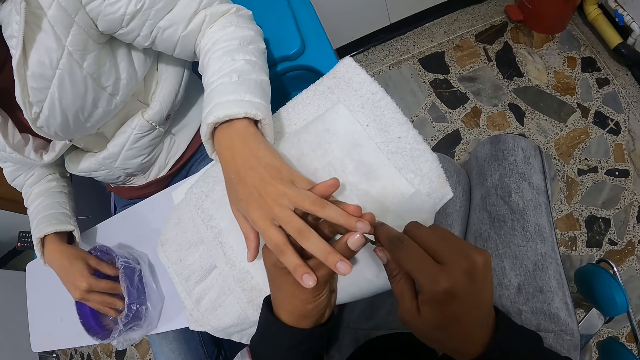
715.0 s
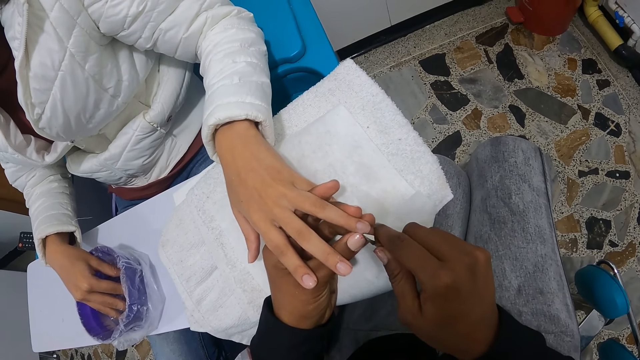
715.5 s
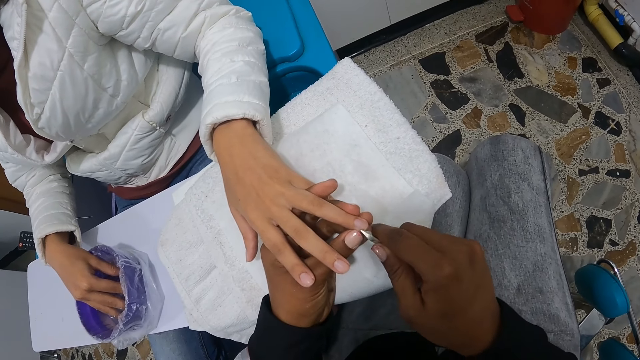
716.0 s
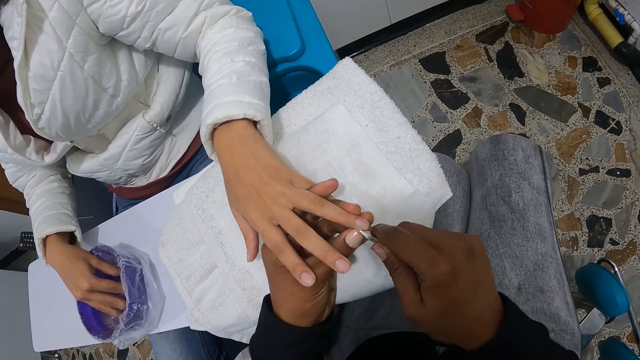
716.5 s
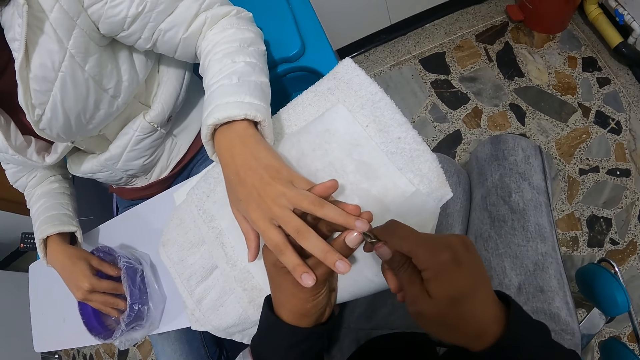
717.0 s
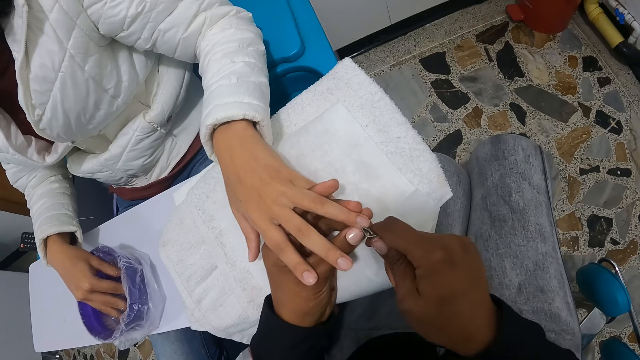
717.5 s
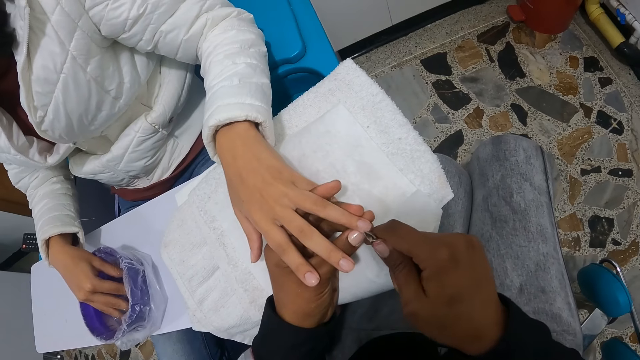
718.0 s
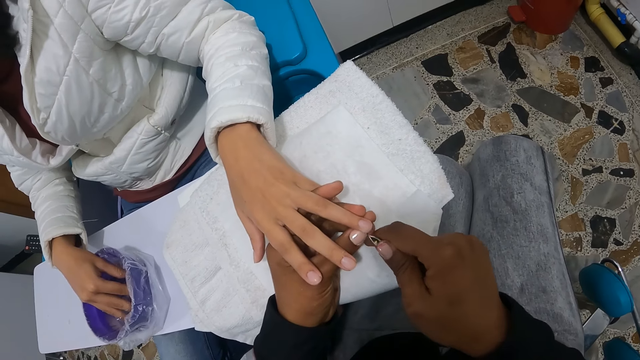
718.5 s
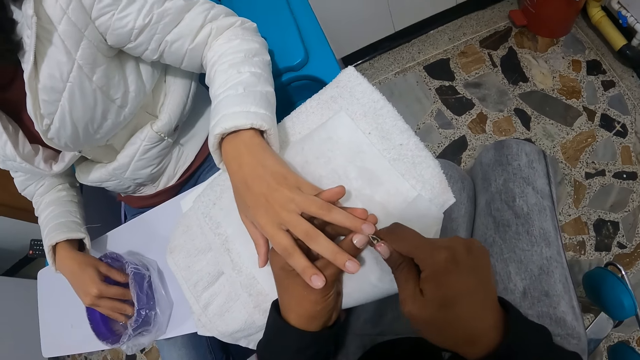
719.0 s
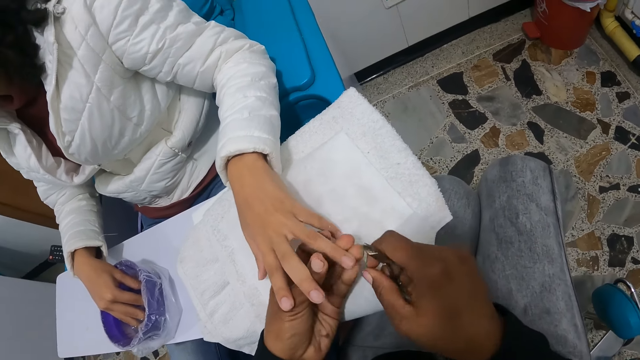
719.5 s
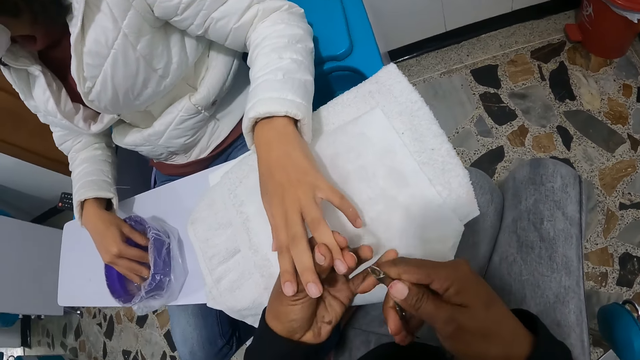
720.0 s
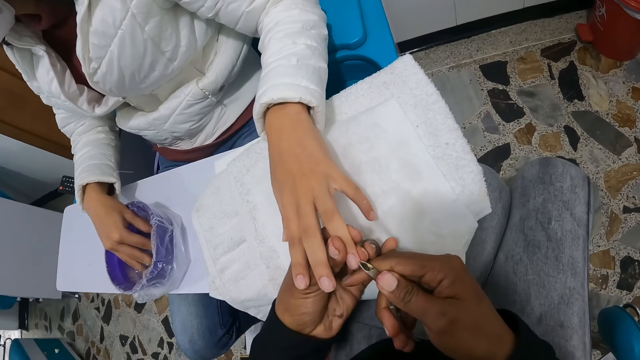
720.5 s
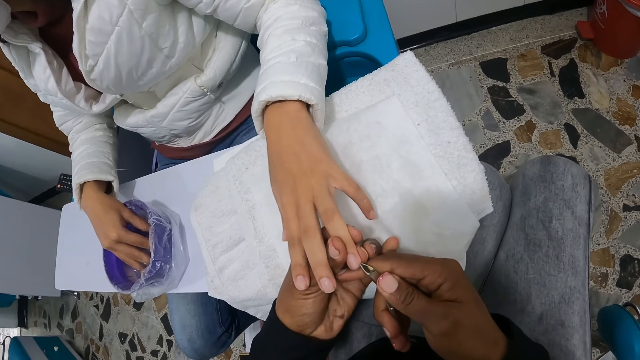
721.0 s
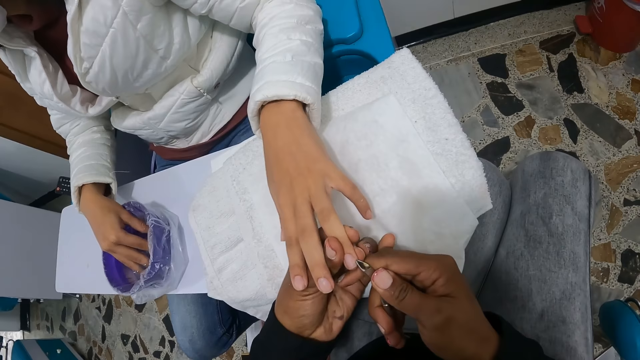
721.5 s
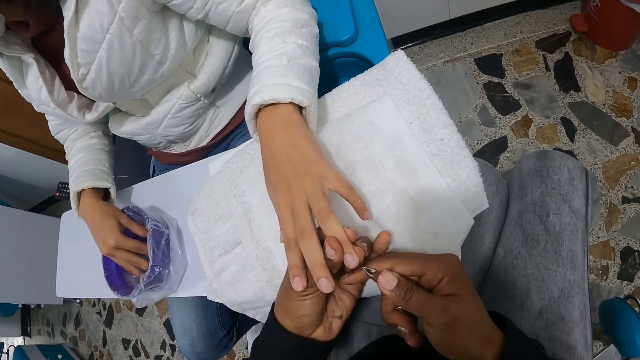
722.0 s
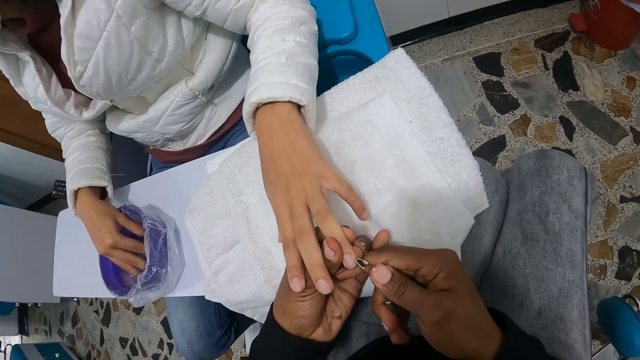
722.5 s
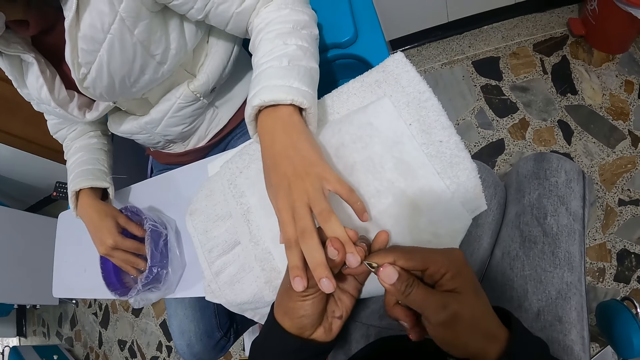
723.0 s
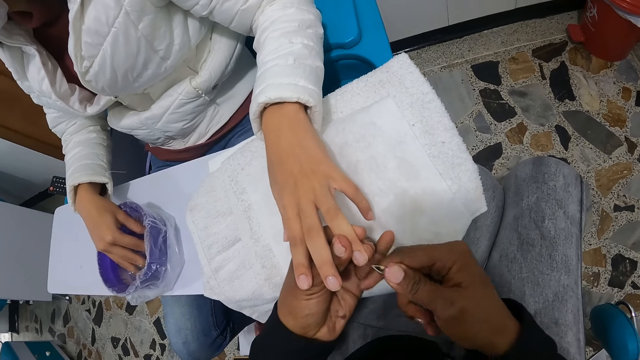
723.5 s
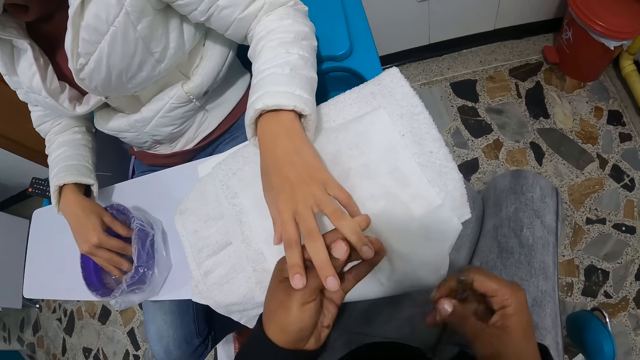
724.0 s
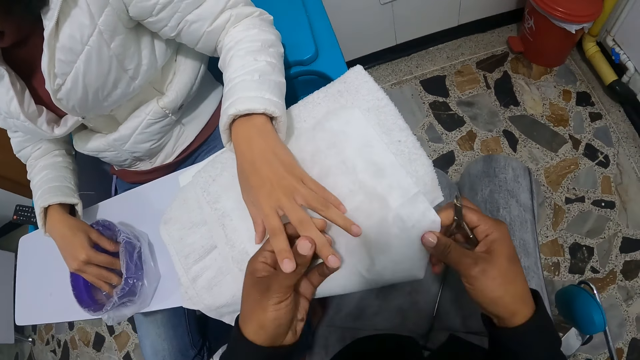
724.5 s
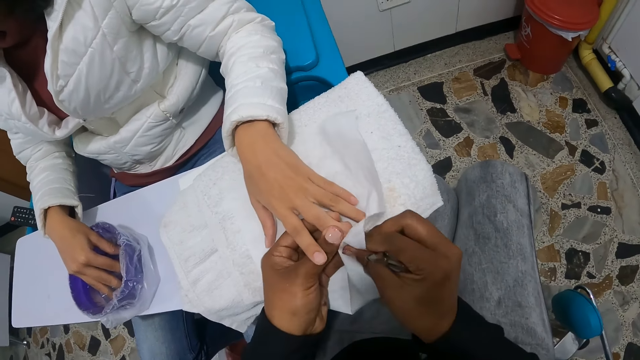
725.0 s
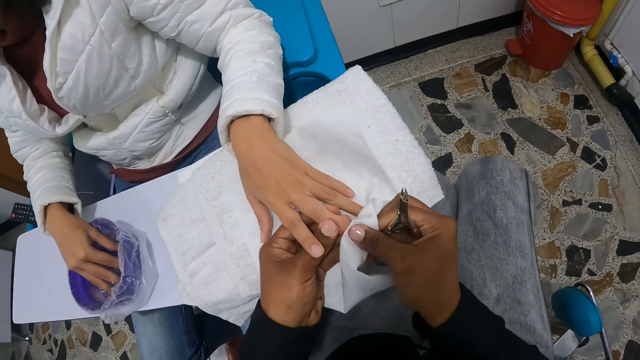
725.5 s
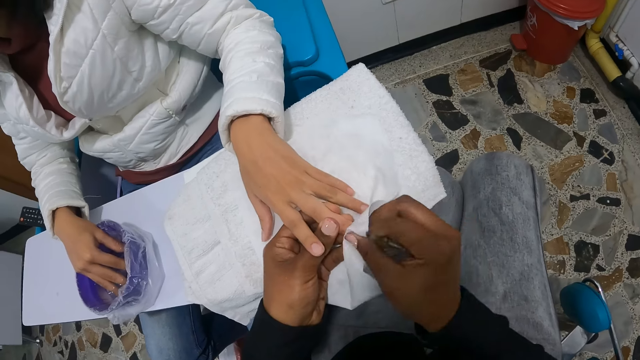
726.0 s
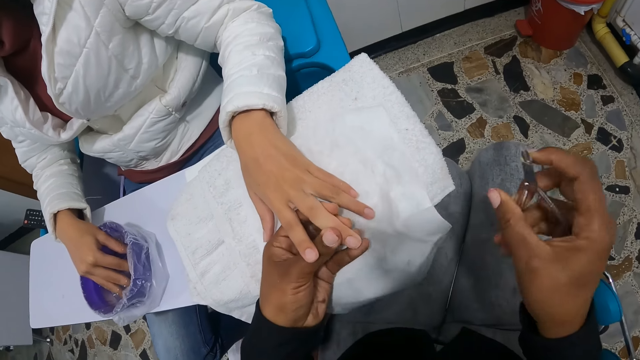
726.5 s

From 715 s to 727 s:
The camera wearer wipes the finger. She cuts the nail. She cleans the left hand of a woman with the piece of tissue in her right hand. She takes the paper. She wipes the finger.

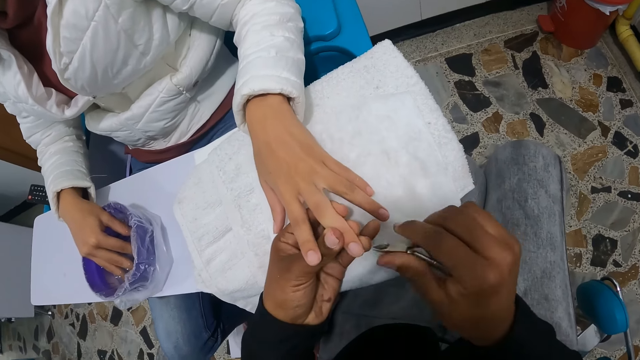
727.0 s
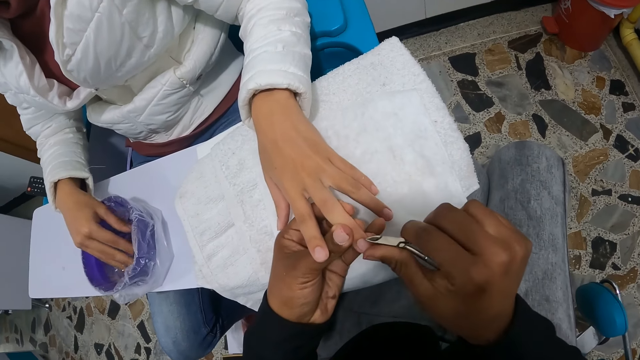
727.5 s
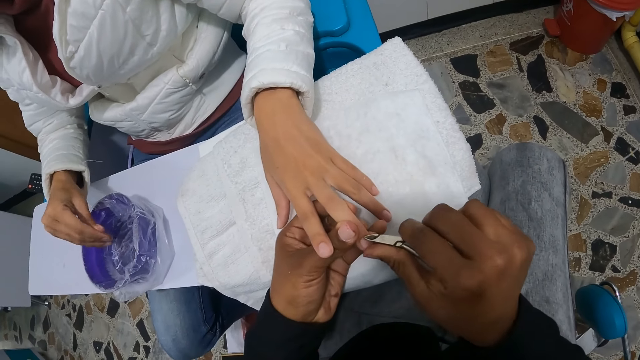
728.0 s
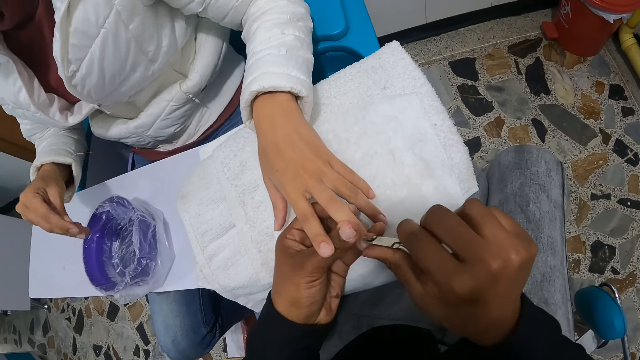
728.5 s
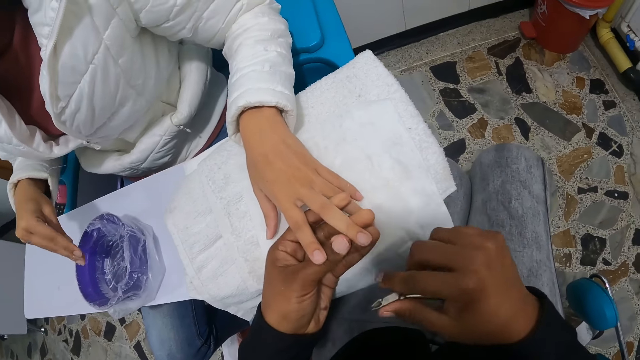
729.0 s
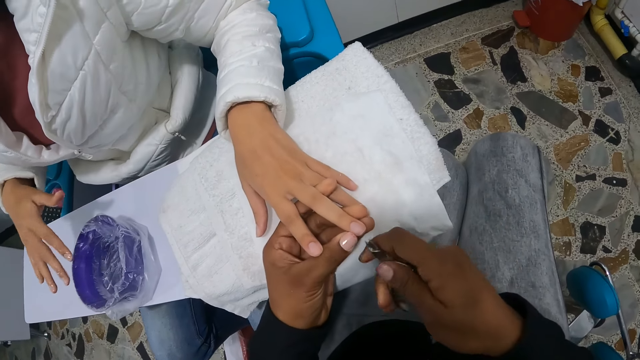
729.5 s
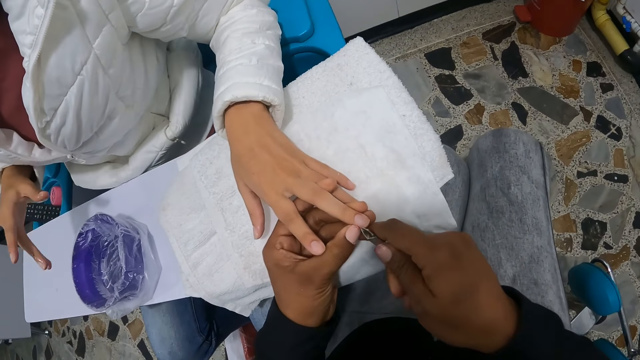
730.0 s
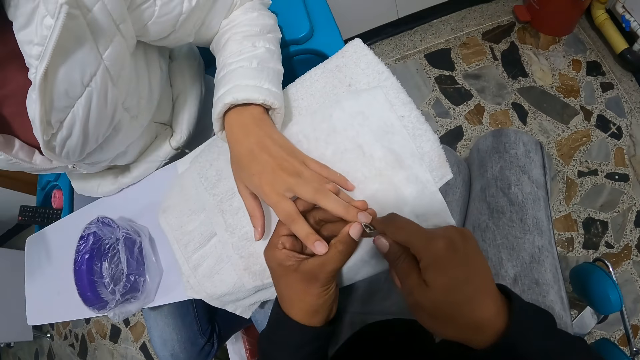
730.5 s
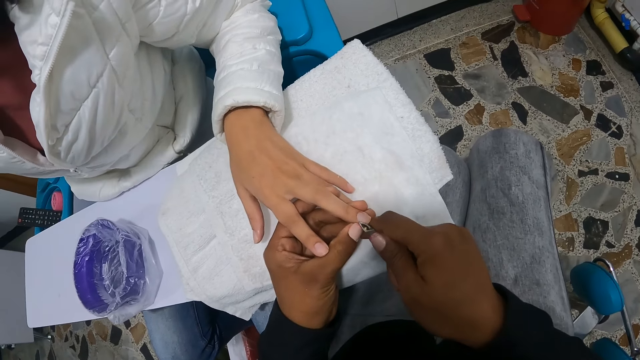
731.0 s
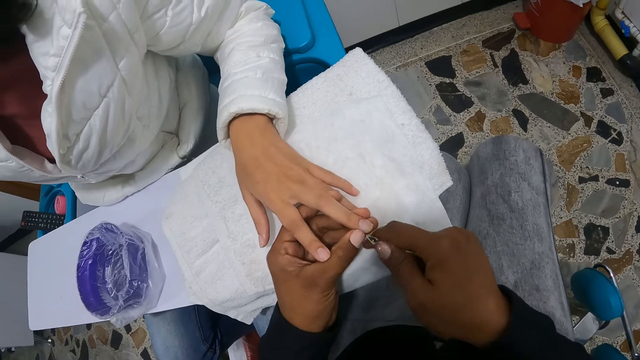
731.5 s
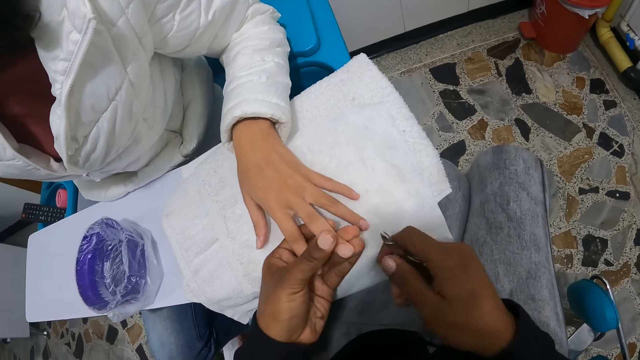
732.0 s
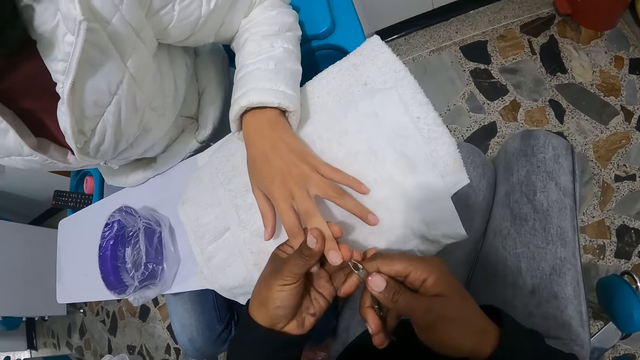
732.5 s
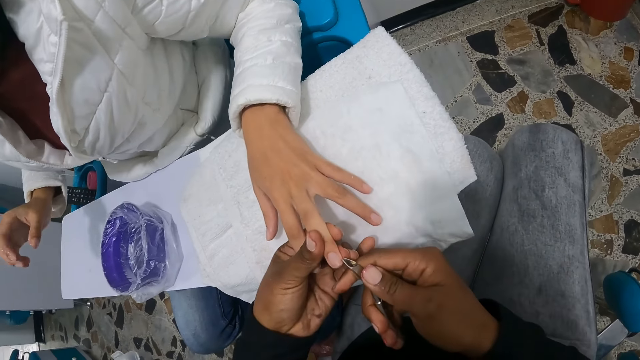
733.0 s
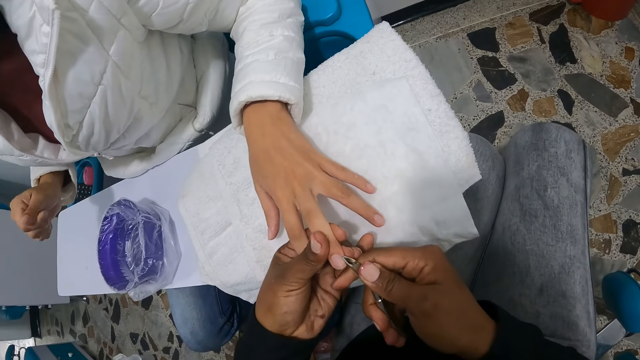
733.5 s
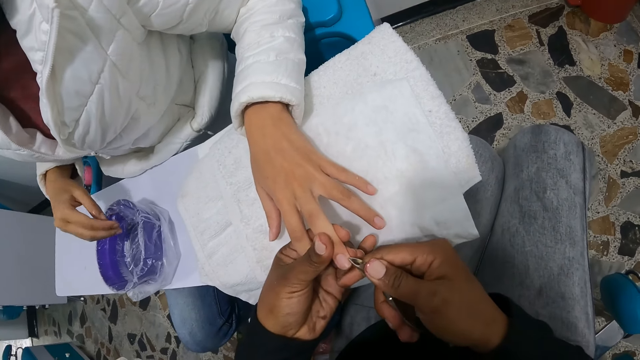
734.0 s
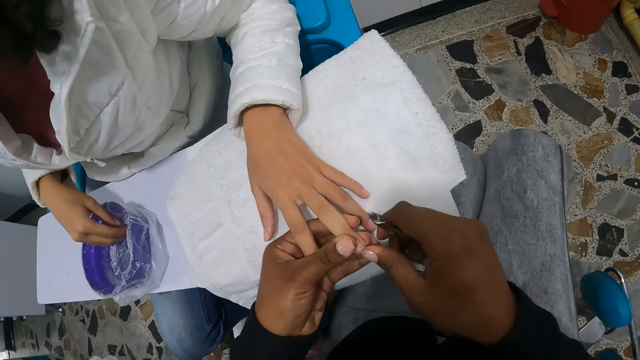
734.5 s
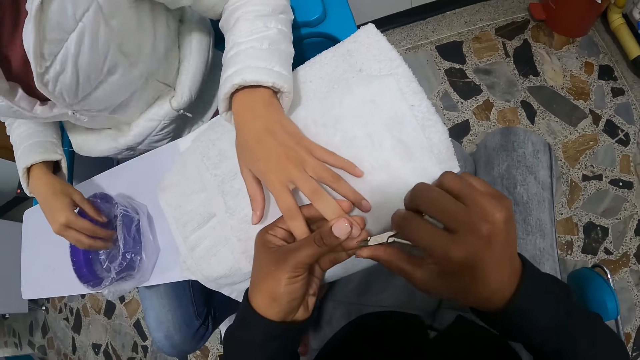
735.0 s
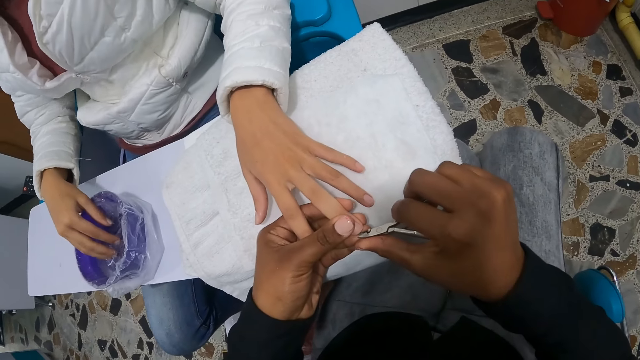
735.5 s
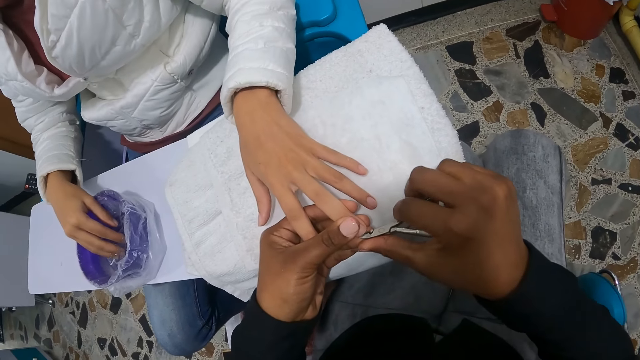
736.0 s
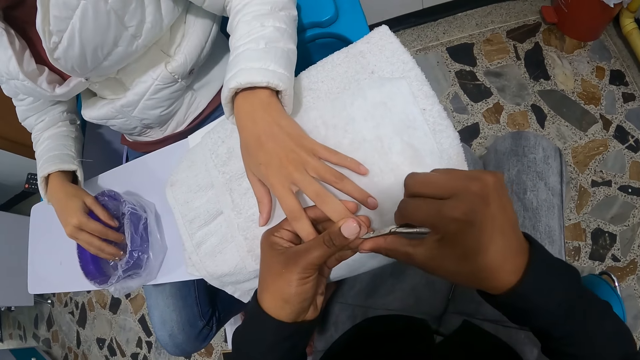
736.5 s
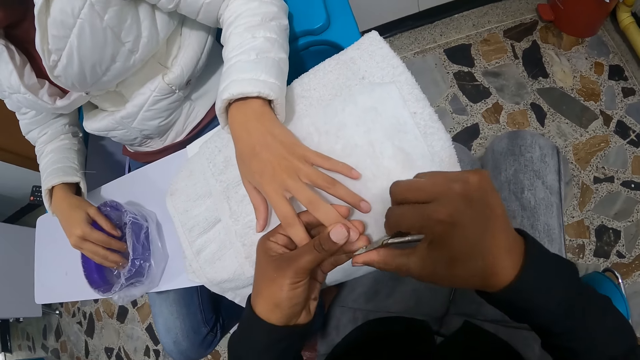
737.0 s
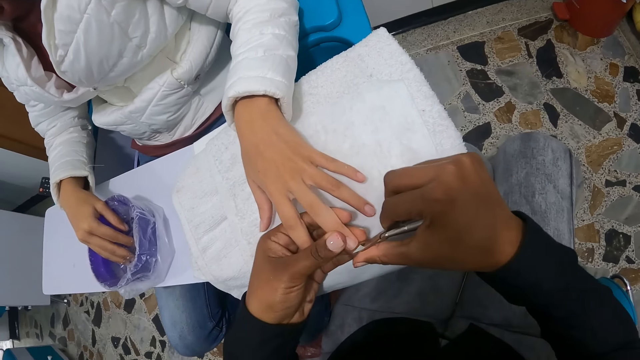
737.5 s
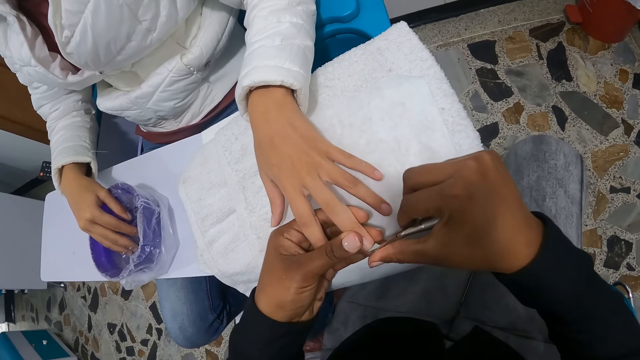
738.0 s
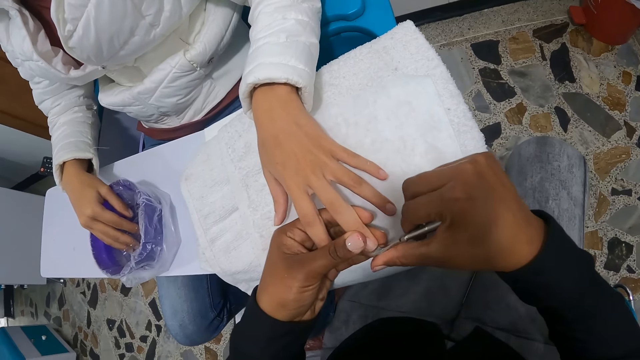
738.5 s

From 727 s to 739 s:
The camera wearer cleans the left hand of a woman with the nail clipper in her right hand. She cuts the nail. The woman removes her right hand from the bowl of water. The woman moves the hand up. The camera wearer wipes the finger. The woman dips the hand in the water. The camera wearer cuts the nail.
